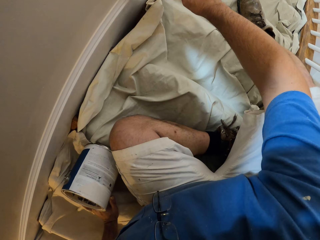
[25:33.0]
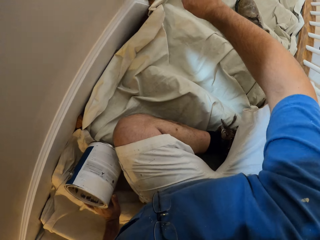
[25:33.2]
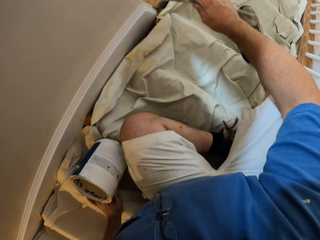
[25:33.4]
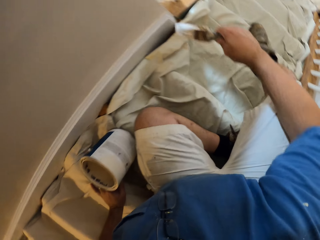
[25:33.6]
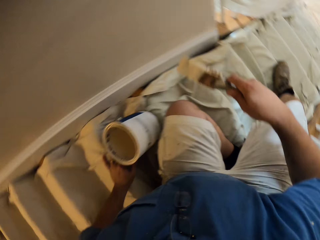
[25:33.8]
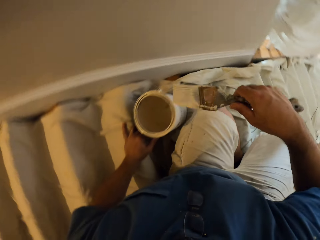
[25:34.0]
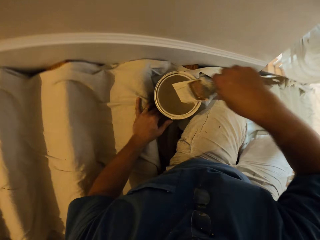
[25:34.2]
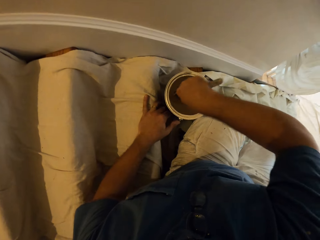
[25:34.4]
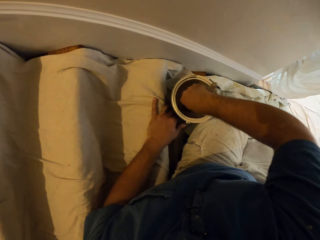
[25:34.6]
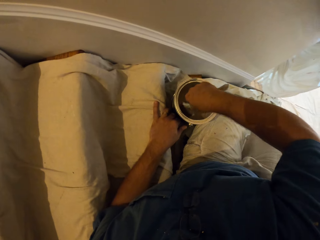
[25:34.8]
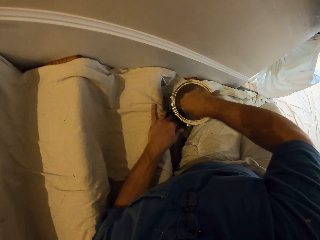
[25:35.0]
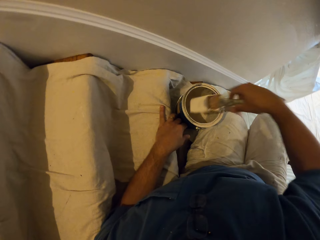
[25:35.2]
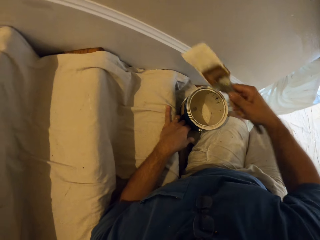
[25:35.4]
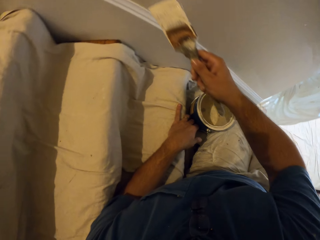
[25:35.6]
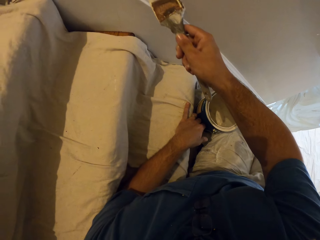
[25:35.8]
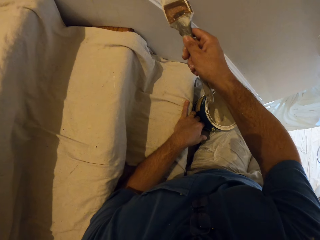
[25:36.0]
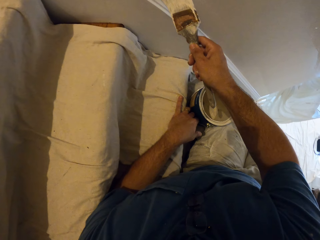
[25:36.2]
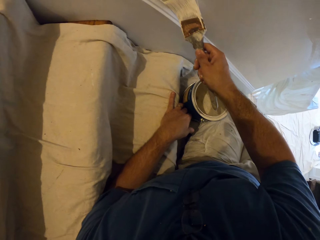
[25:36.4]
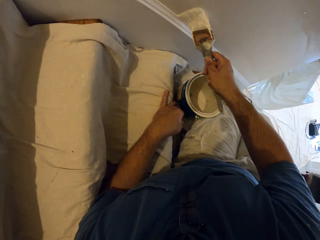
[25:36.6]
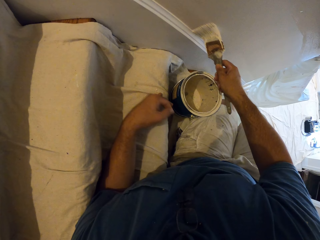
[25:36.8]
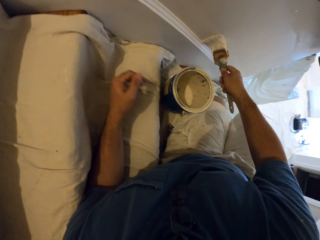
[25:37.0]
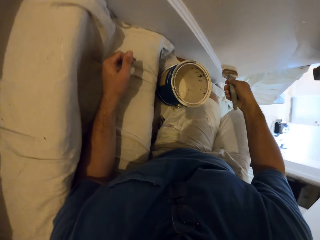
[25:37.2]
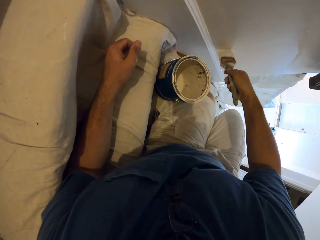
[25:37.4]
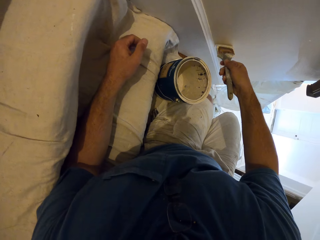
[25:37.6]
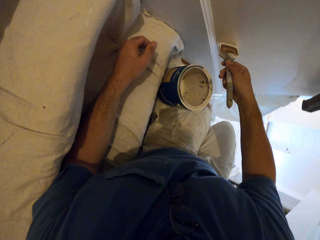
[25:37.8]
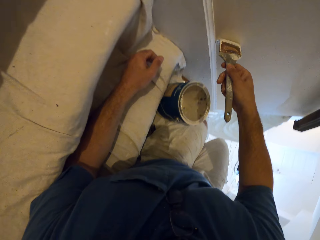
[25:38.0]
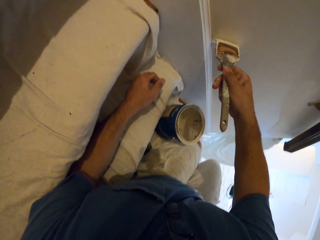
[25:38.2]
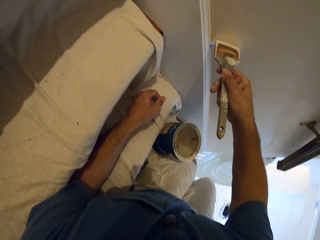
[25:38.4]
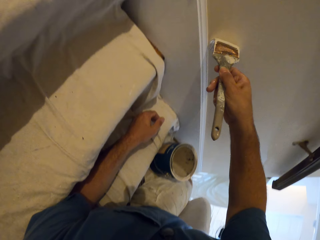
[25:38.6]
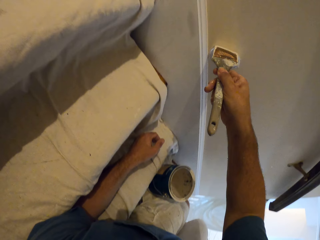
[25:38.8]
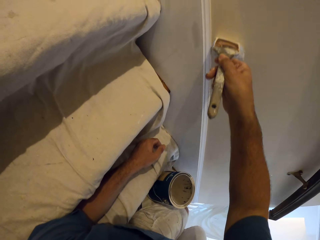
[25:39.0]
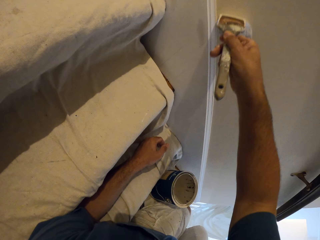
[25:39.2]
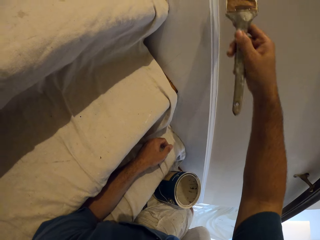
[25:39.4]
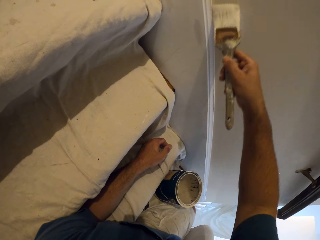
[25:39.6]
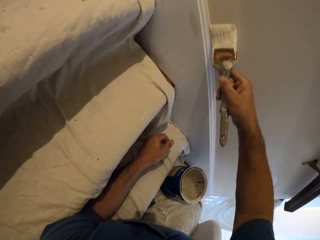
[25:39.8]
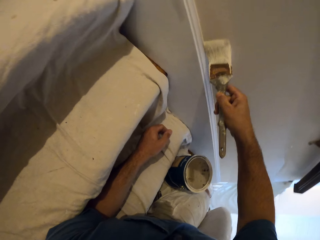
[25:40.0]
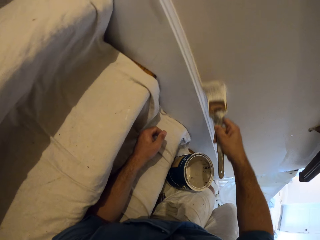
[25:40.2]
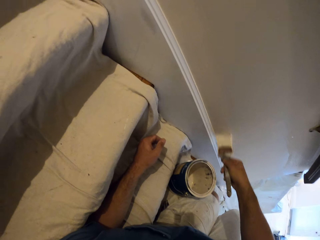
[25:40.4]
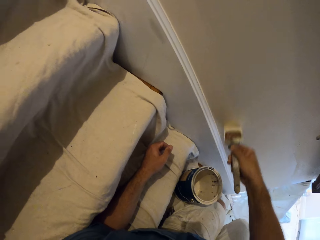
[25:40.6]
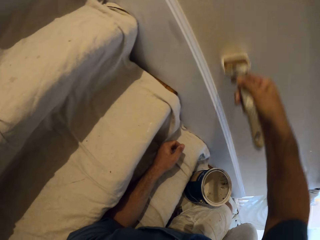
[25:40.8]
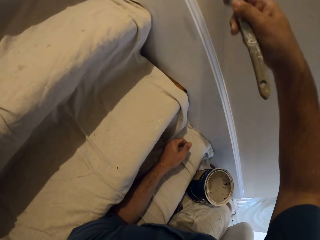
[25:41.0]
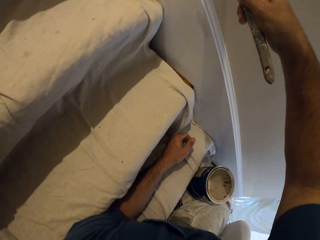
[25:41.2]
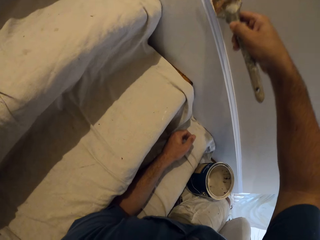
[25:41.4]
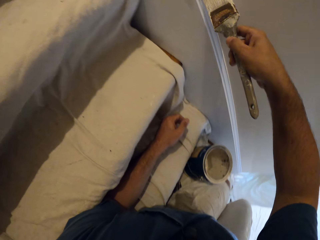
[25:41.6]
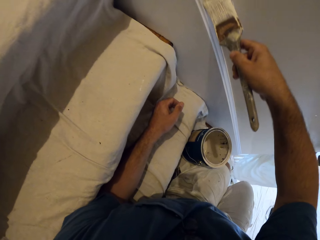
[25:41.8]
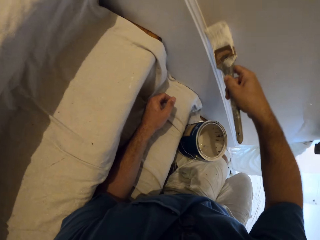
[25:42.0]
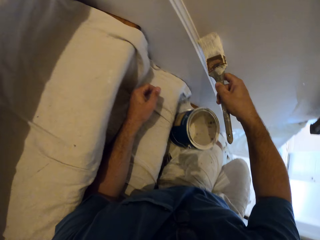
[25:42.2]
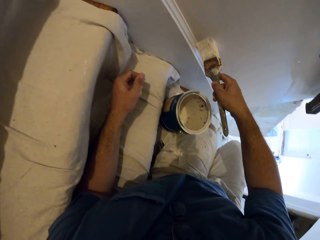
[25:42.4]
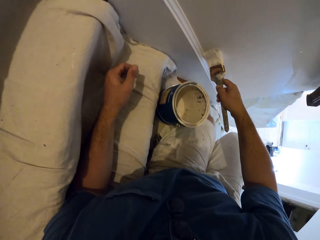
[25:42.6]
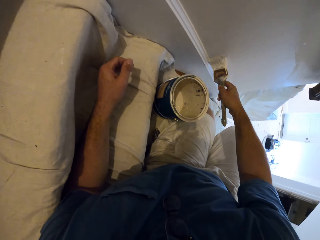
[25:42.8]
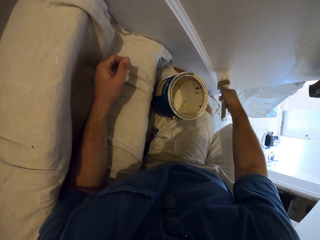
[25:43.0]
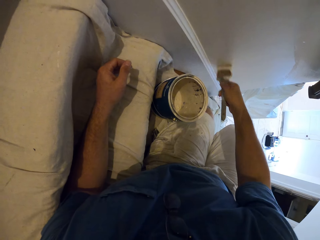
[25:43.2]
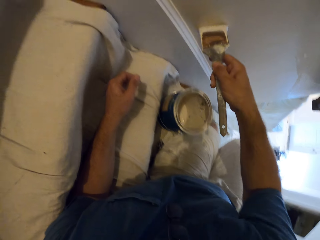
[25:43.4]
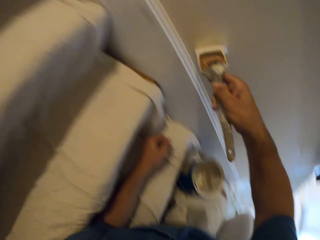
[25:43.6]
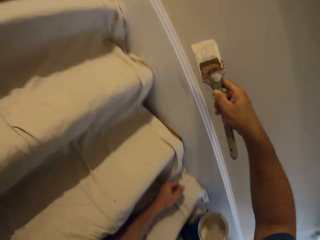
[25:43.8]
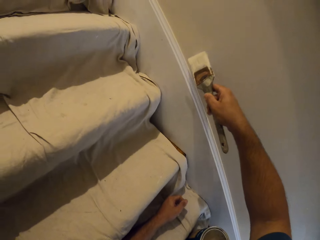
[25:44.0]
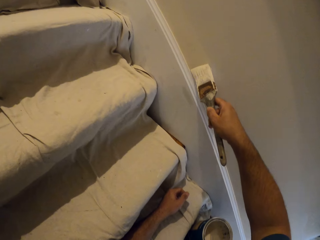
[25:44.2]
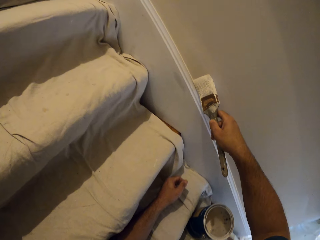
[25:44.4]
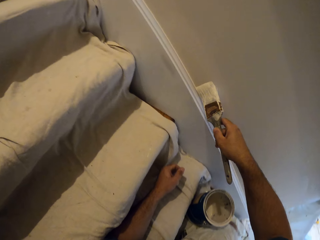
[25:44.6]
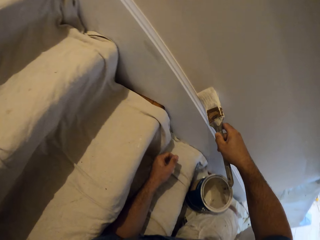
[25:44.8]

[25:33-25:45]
The camera wearer dips the paint brush inside the container. They shake the paint brush. They paint the wall.

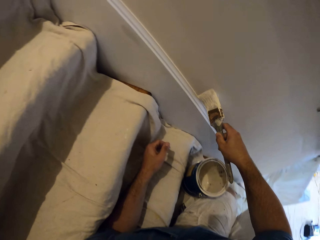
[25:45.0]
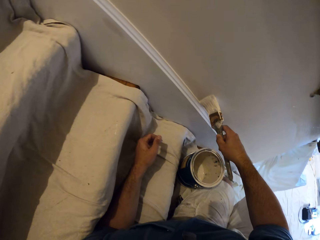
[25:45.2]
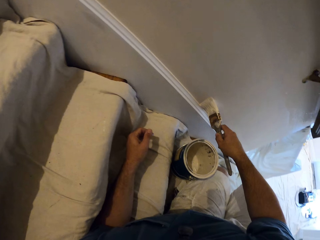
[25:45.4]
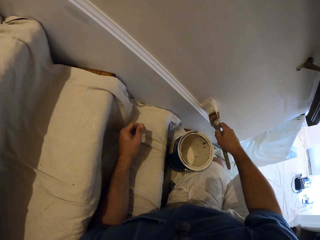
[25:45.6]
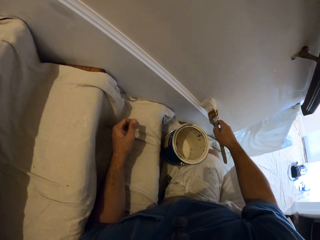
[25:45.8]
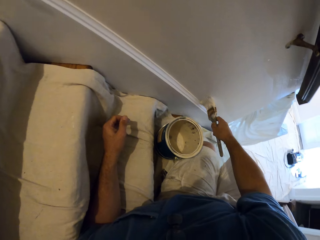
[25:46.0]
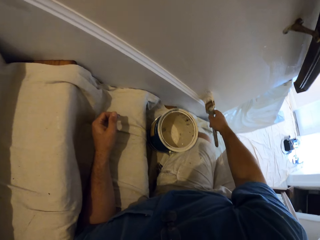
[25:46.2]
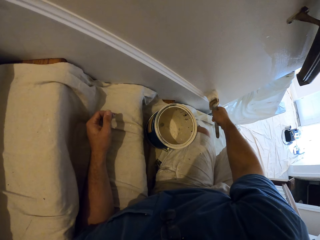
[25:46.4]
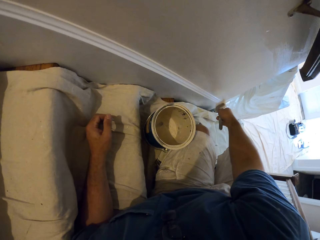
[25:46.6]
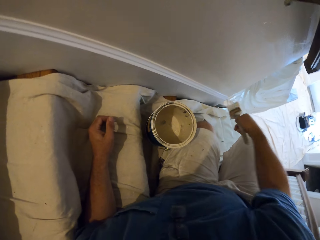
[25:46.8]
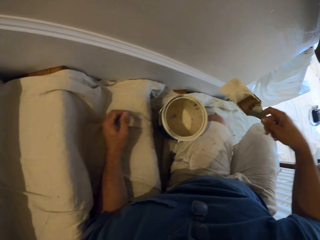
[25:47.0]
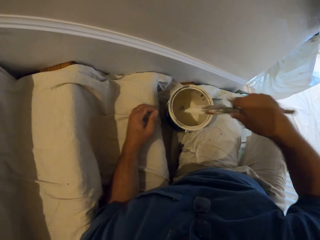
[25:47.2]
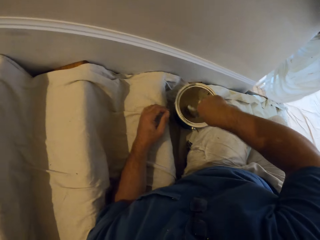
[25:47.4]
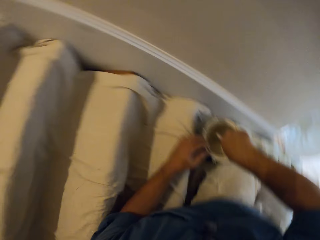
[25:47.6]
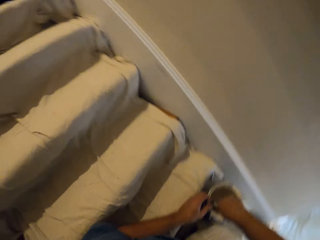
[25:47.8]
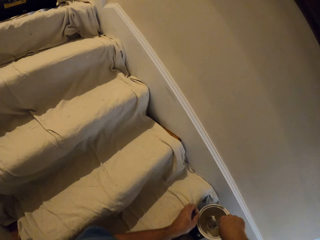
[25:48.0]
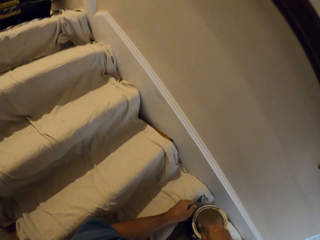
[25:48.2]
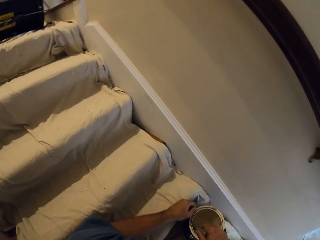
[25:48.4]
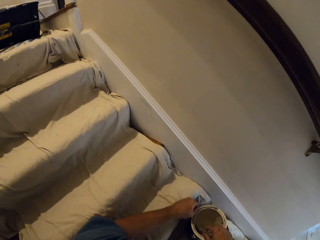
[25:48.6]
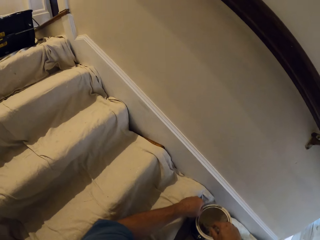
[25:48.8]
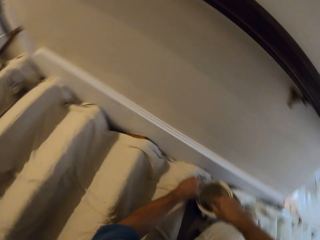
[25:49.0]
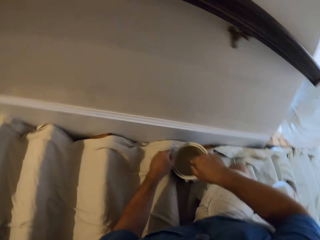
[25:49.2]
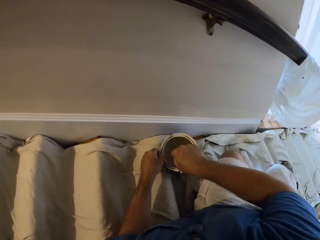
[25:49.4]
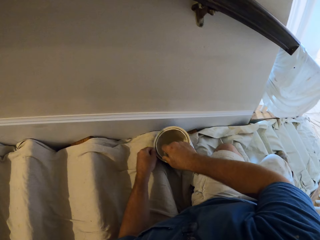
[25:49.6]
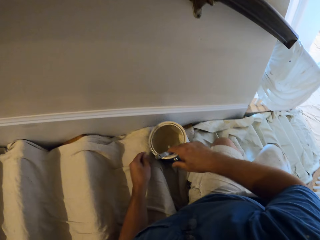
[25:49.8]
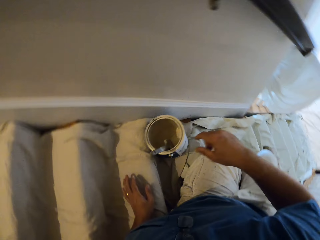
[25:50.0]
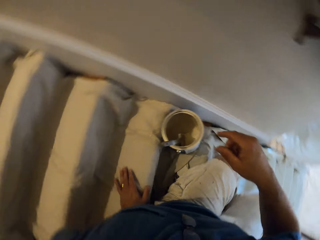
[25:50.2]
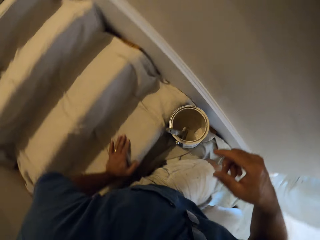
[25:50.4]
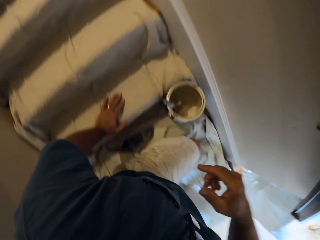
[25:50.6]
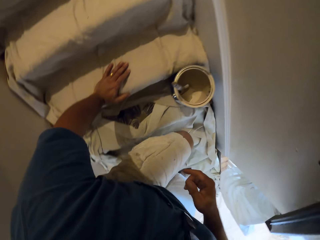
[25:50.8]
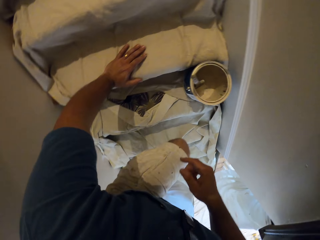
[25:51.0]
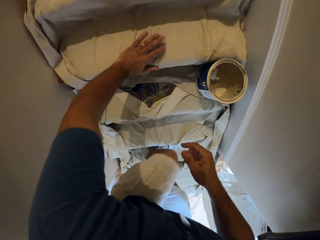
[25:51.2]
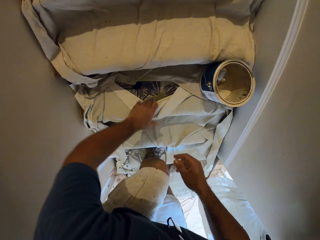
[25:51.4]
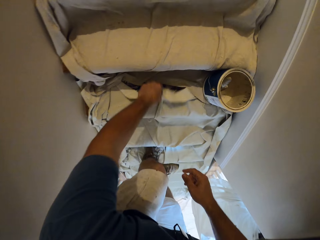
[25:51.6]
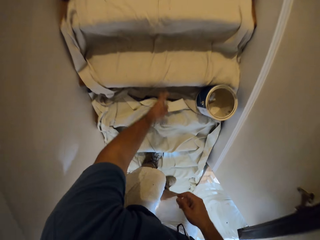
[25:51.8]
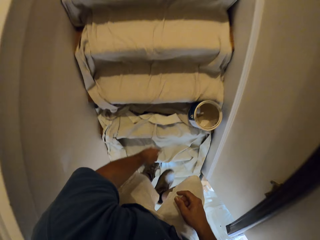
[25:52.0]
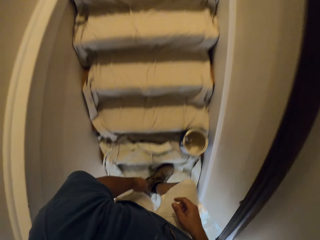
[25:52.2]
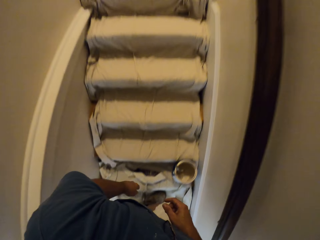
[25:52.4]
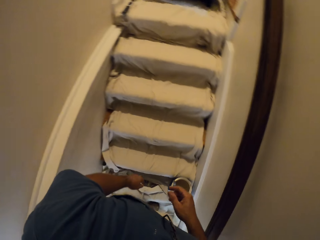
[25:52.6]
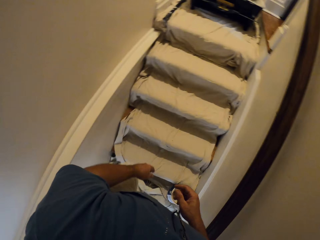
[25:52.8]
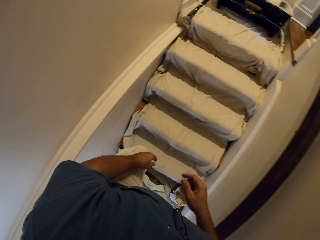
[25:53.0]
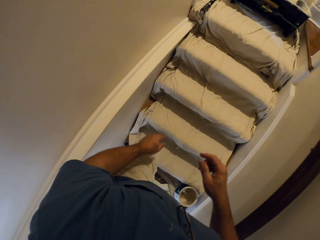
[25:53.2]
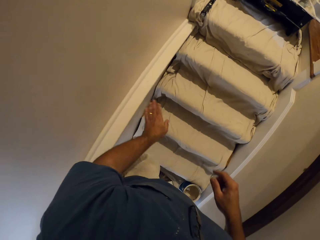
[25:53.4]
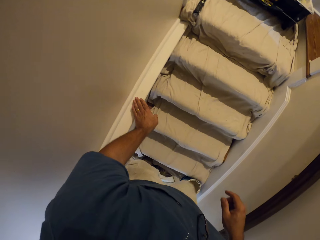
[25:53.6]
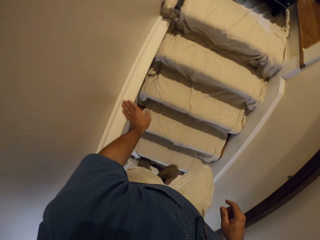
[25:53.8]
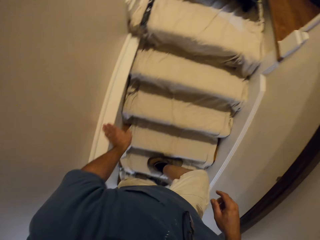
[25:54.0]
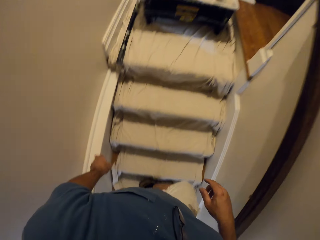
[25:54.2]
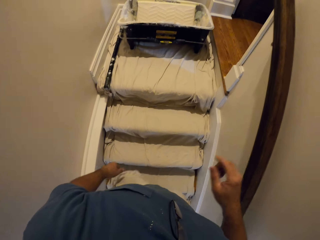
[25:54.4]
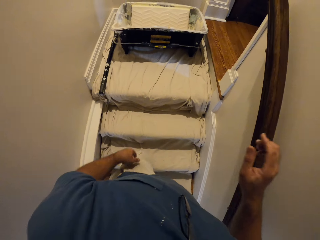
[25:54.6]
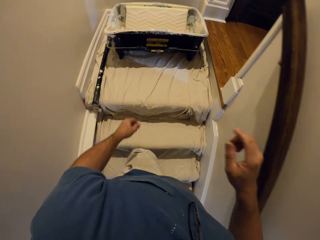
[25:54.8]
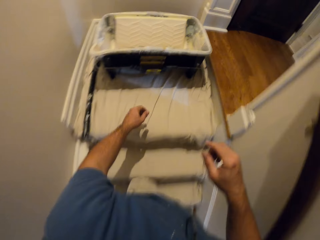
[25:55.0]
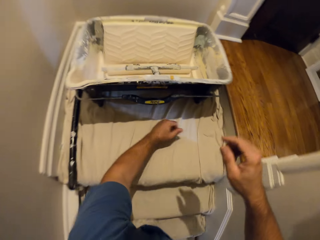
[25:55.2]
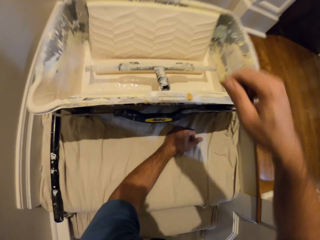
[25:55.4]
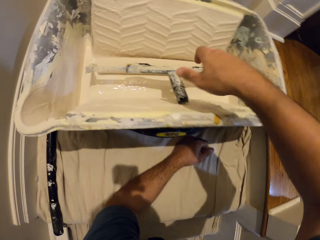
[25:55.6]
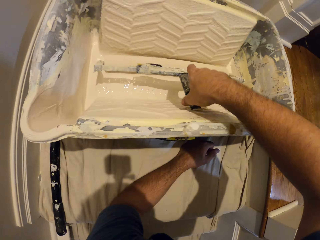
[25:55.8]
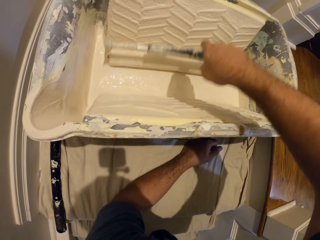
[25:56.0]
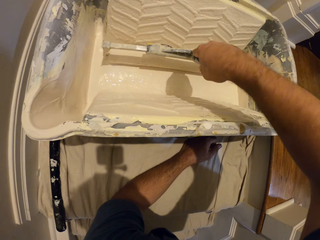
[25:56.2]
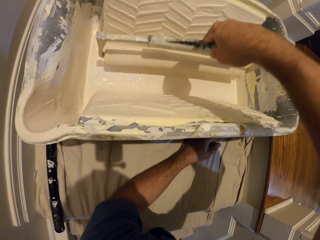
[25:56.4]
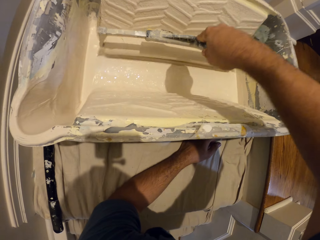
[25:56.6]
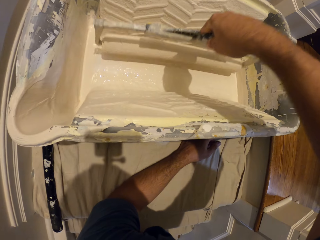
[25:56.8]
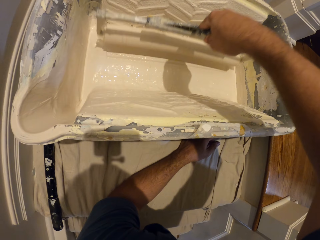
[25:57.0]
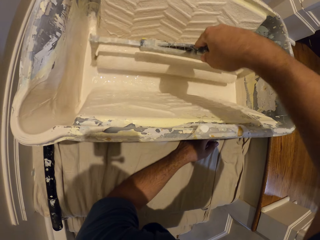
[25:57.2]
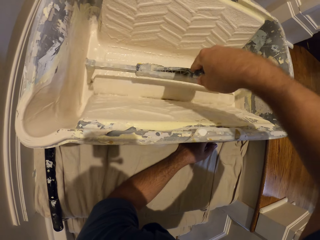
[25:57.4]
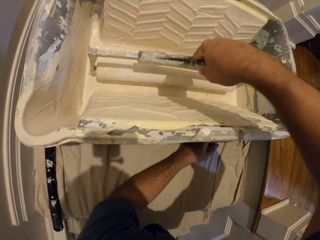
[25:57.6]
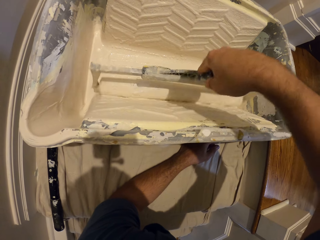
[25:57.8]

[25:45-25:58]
The camera wearer dips the paint brush inside the container. They hold the container. They straighten the material on the staircase. They walk up the staircase. They touch the base board. They pick a paint roller from the big paint bucket. They hold the paint roller. They move the paint roller repeatedly inside the container. They dip the paint roller.
